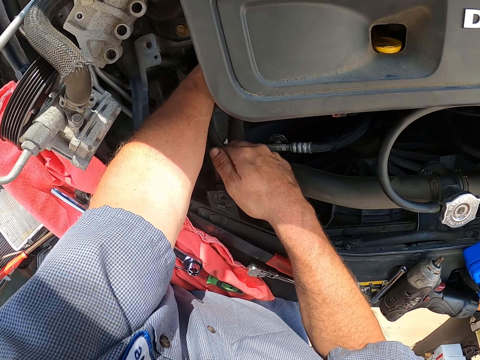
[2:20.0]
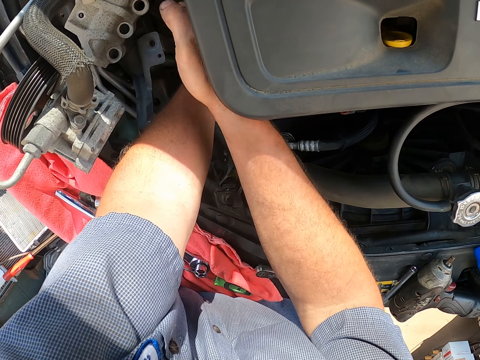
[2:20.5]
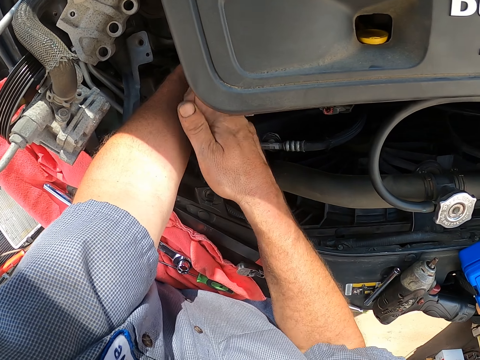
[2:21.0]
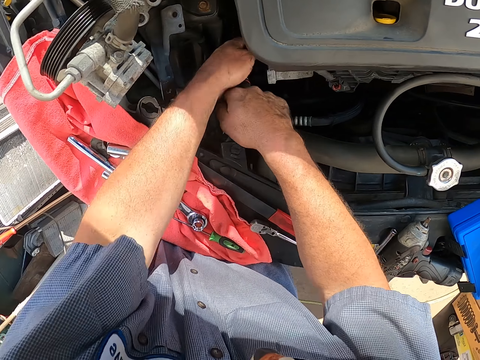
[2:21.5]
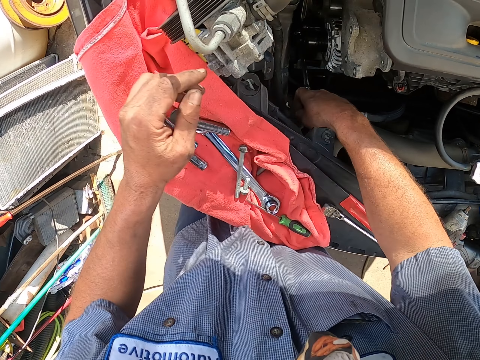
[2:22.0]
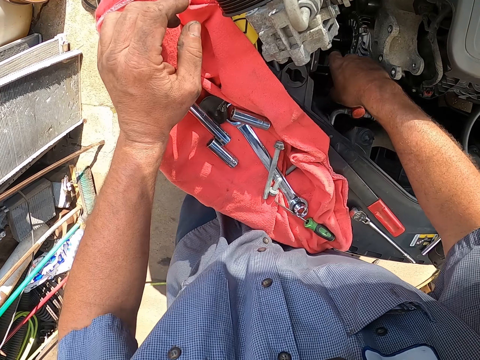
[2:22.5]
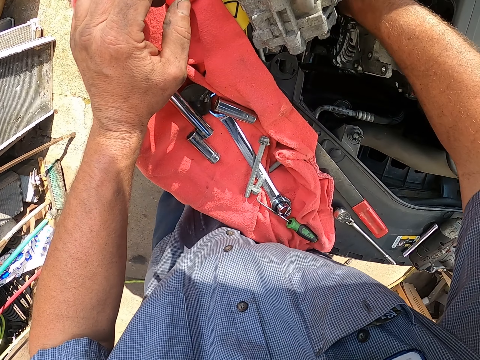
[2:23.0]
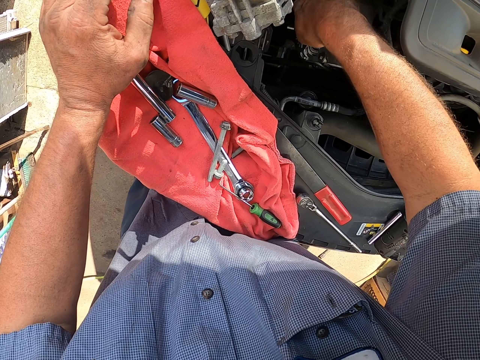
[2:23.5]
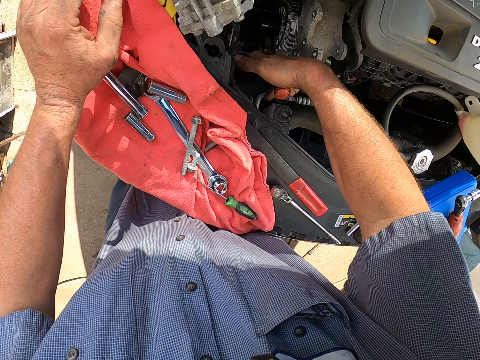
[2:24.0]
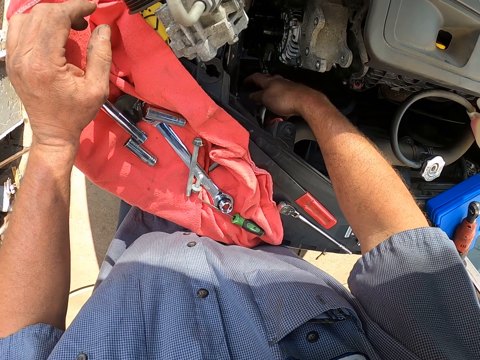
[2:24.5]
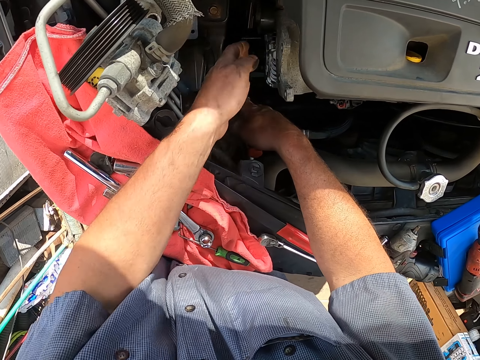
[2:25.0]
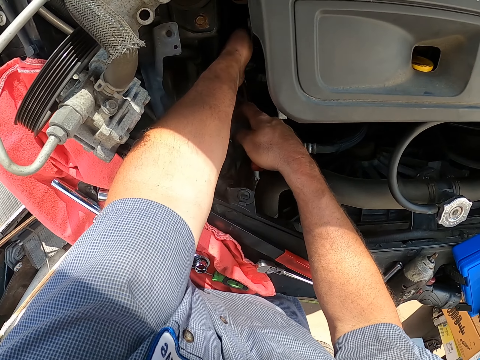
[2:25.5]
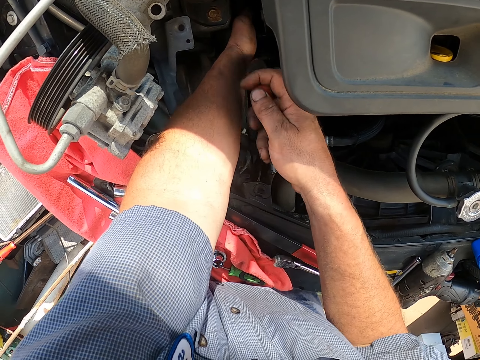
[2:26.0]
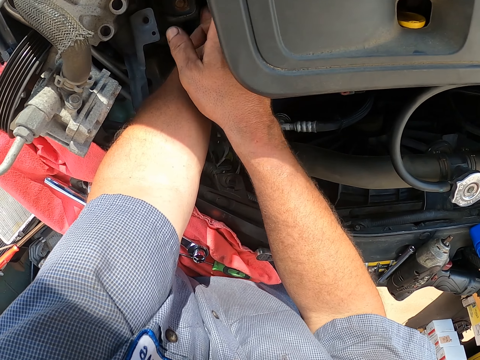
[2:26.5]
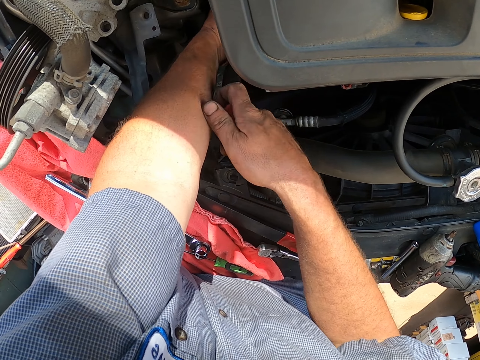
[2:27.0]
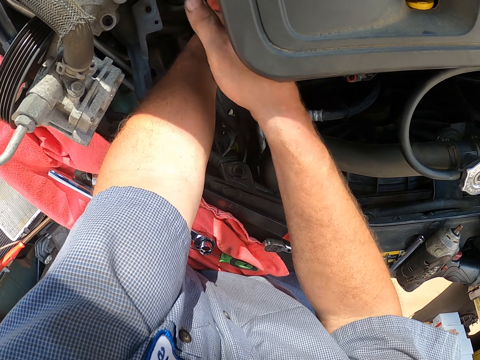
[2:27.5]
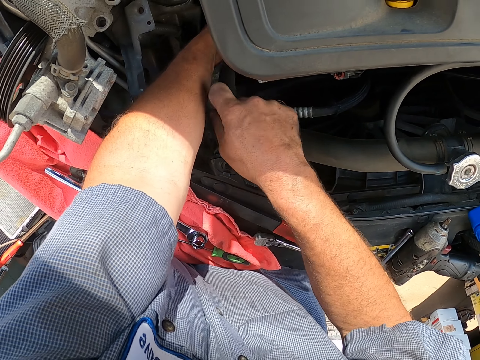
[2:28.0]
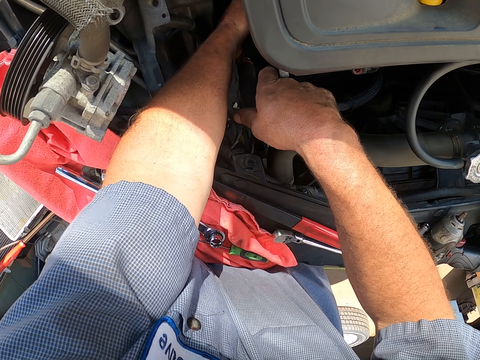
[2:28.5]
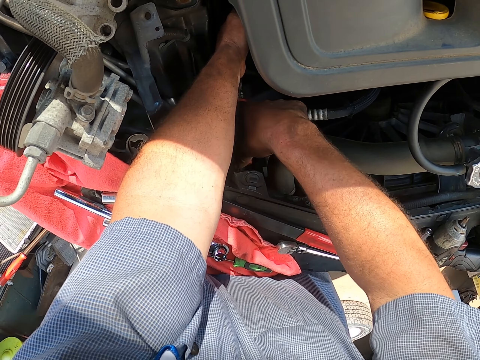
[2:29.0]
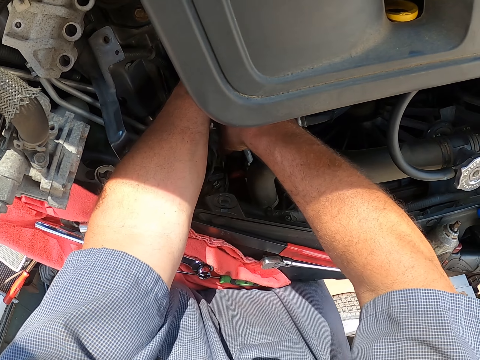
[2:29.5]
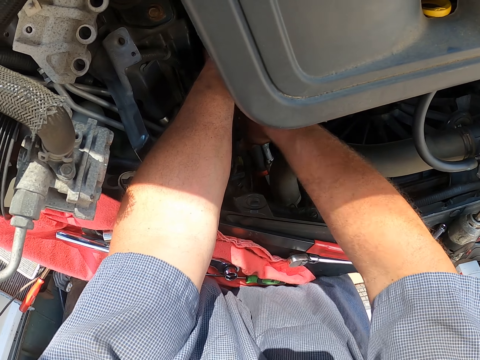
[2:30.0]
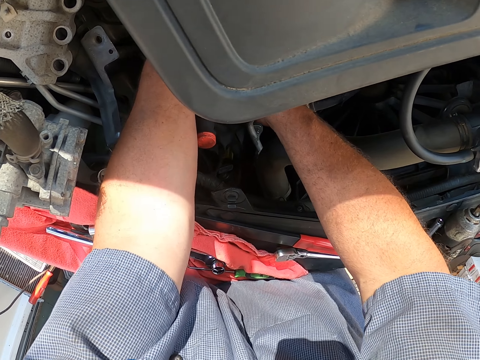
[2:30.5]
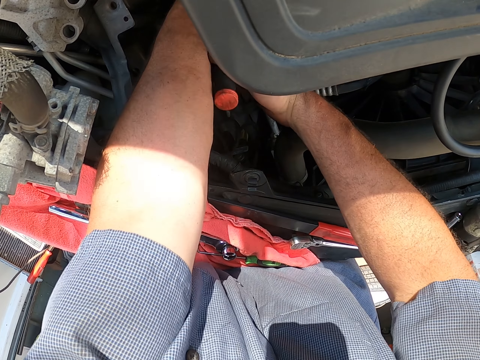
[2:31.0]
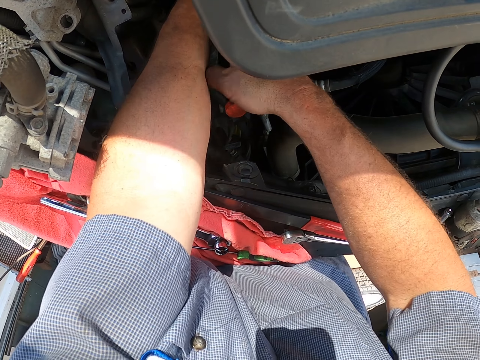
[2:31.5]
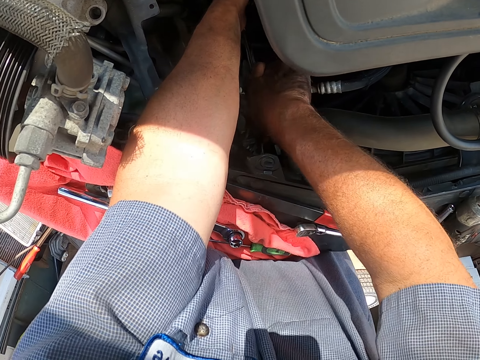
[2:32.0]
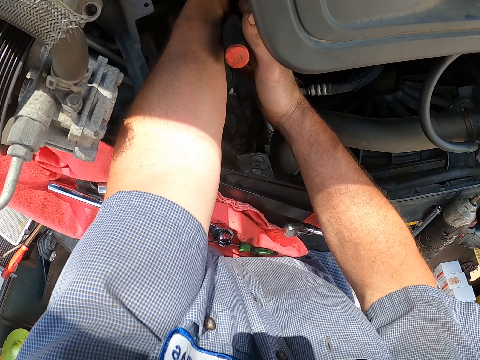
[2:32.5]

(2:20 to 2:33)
The camera wearer repositions a hand. They move a hand to the engine.

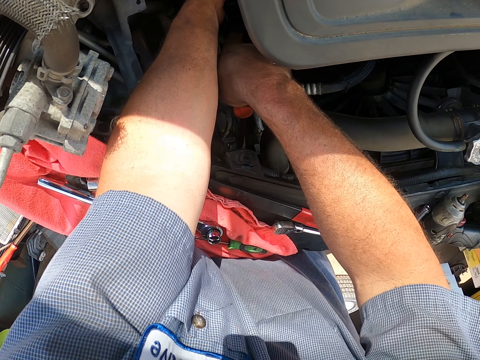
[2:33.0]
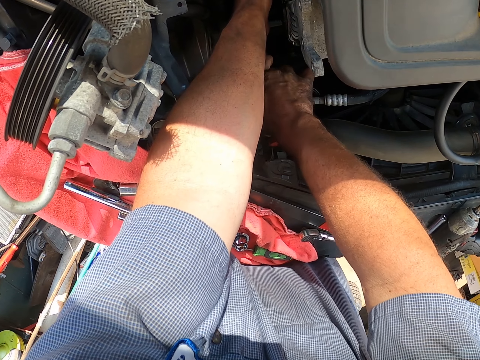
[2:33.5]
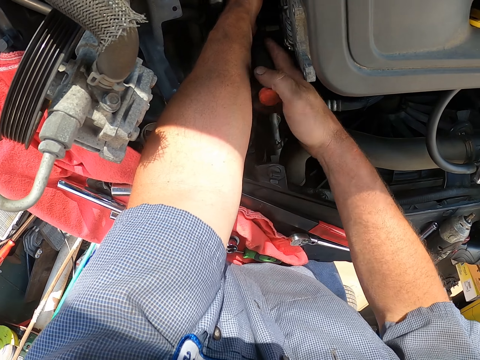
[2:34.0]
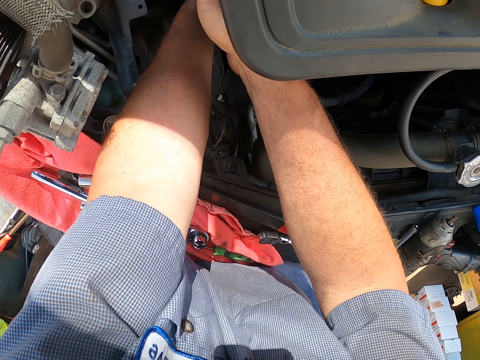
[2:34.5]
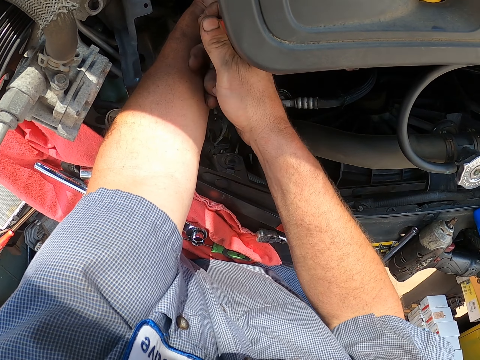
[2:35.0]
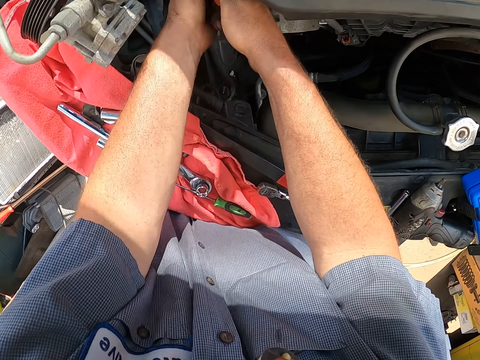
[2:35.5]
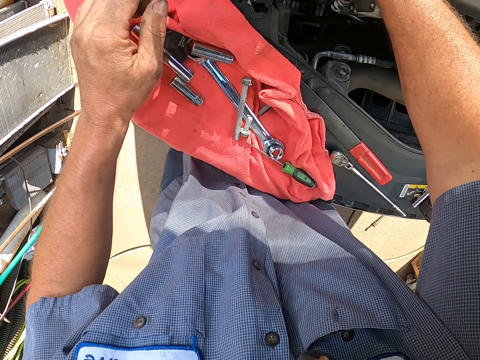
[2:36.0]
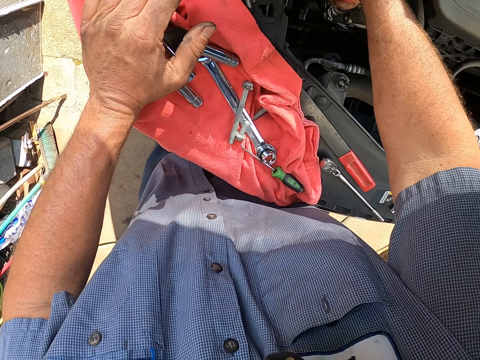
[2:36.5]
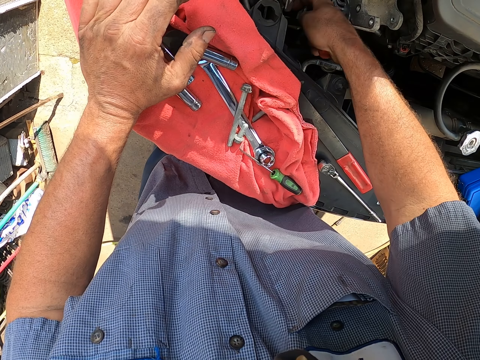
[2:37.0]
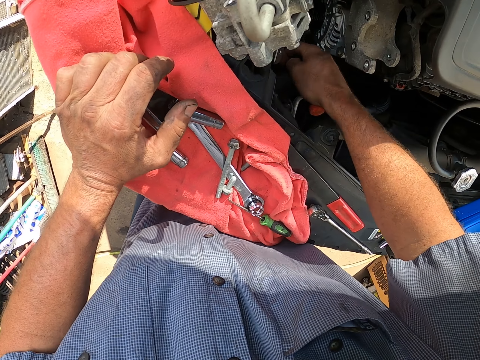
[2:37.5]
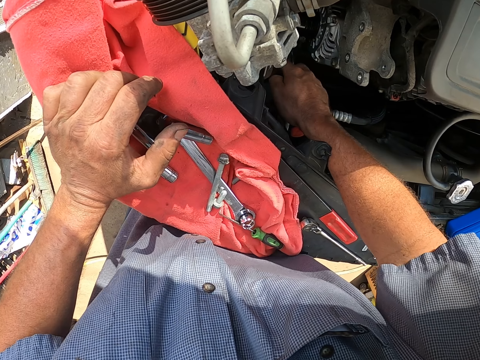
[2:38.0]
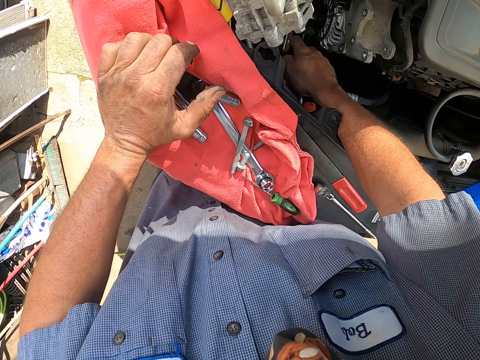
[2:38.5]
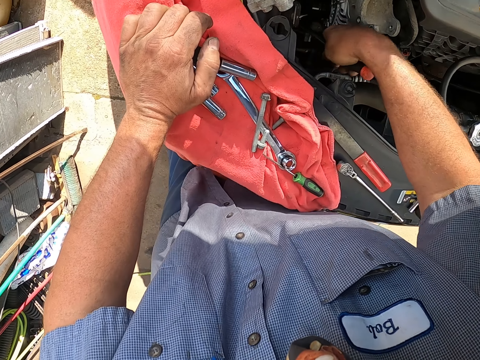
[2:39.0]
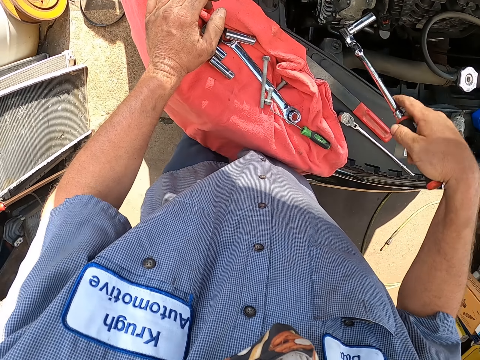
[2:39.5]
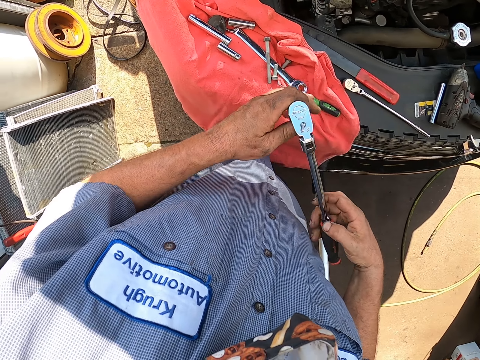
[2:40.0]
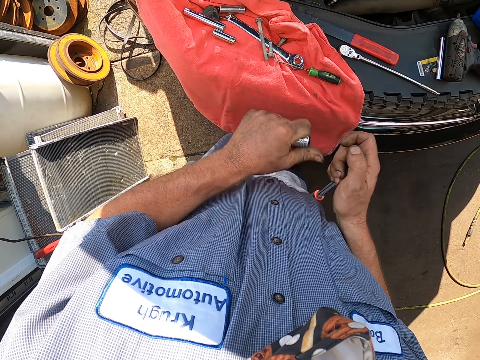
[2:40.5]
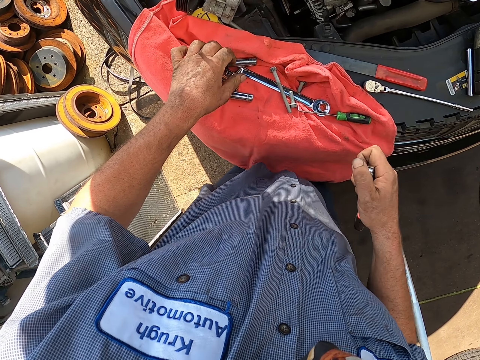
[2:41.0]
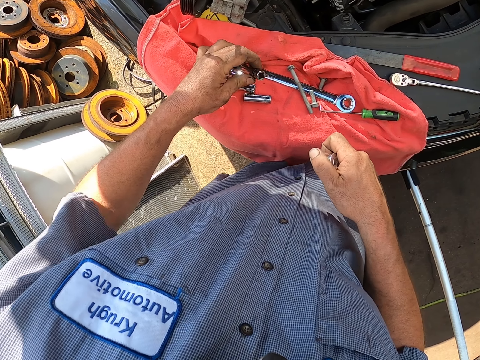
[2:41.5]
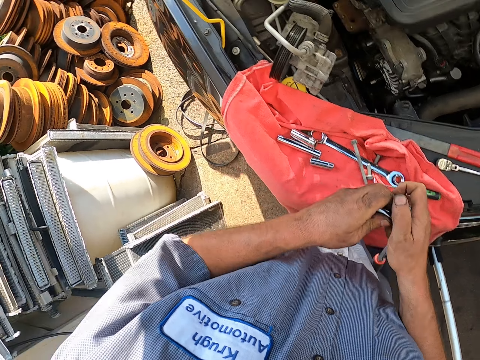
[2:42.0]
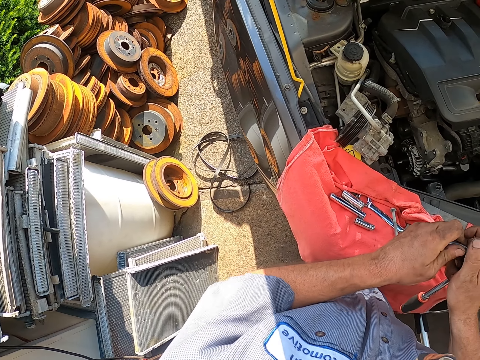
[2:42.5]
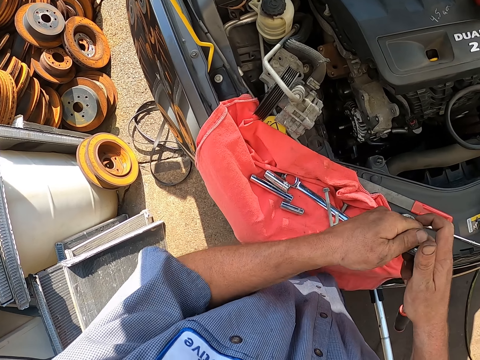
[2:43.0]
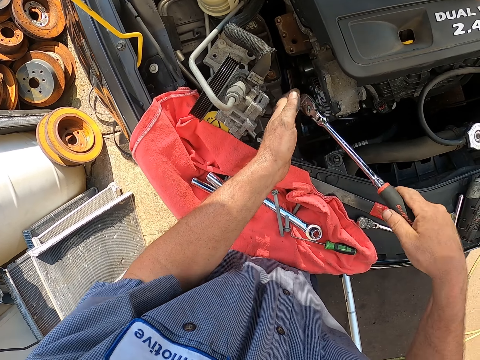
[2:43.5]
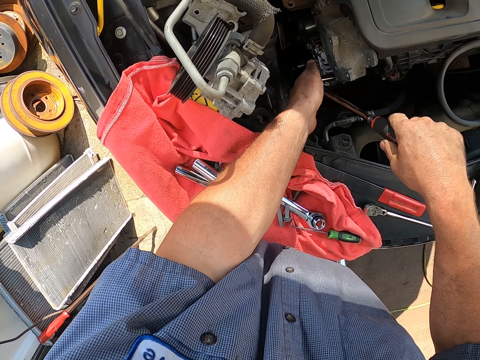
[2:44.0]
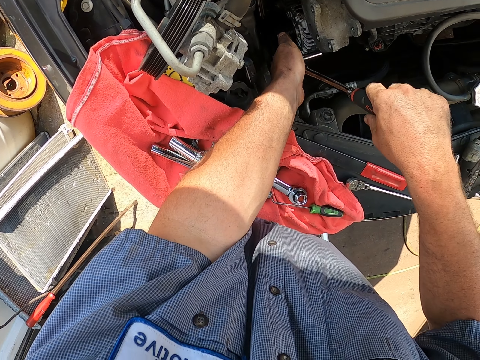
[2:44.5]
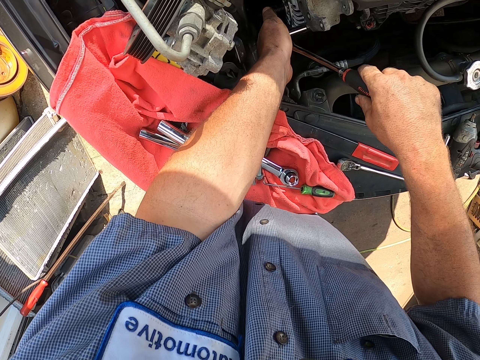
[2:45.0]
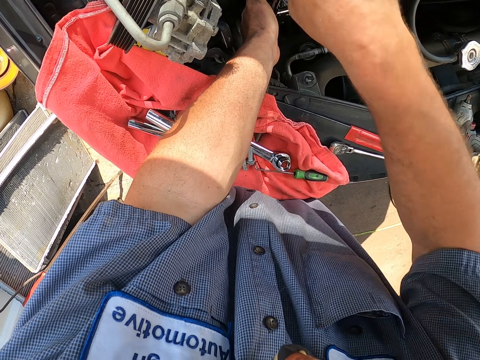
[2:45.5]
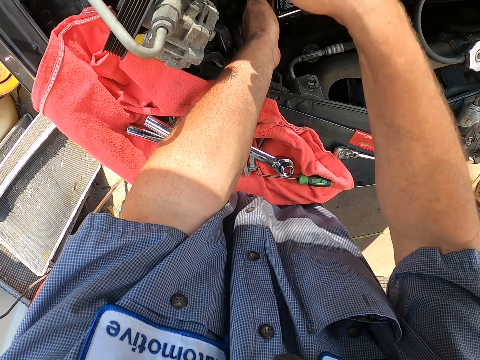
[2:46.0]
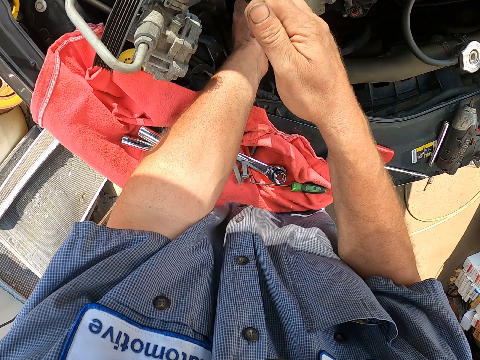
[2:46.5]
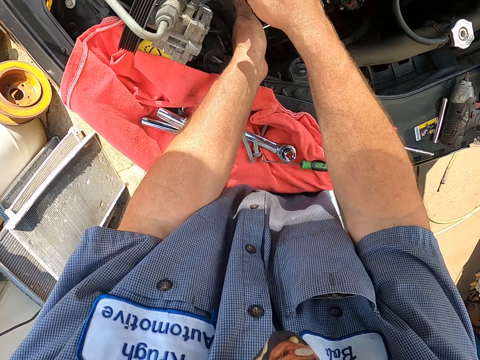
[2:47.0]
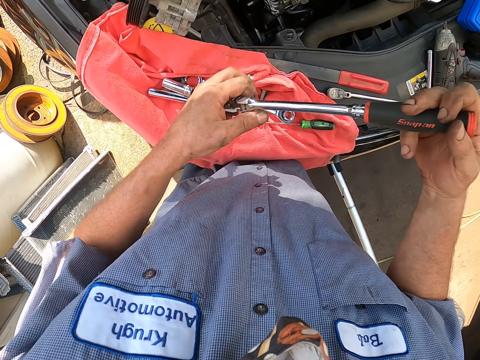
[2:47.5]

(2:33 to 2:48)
The camera wearer repositions a hand. They remove the driver or torque wrench from the part. They remove the bolt bit or socket from the driver. They drop the socket. They put the bit on the vehicle. They take another bit from the car. They fit the bit on the driver. They fix the engine. They fit the bolt driver on the bolt under the bonnet. They remove the torque wrench from the engine.
